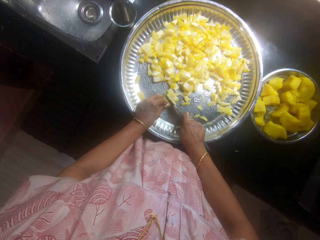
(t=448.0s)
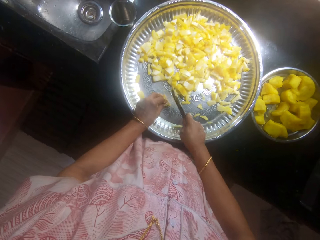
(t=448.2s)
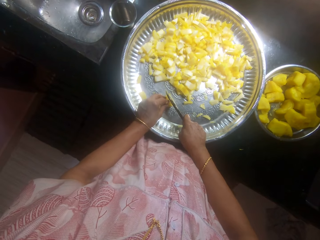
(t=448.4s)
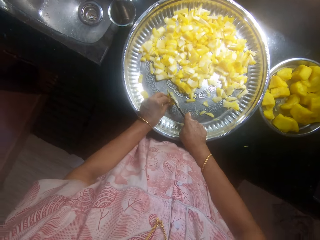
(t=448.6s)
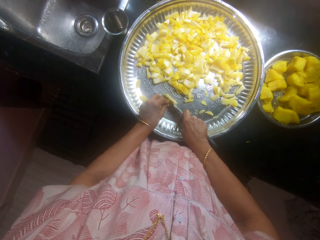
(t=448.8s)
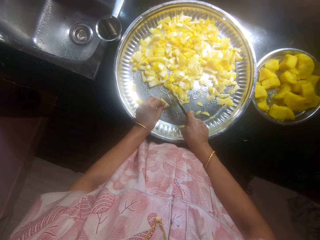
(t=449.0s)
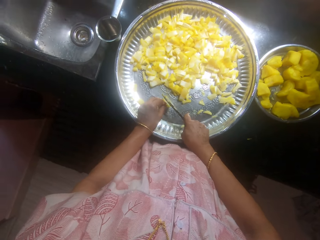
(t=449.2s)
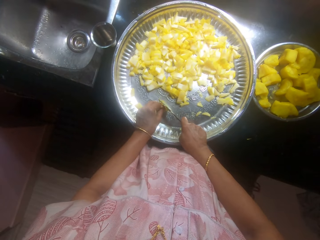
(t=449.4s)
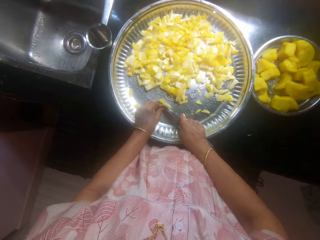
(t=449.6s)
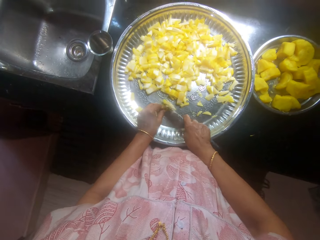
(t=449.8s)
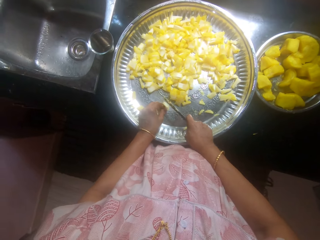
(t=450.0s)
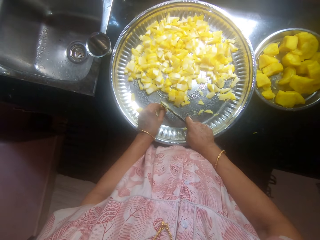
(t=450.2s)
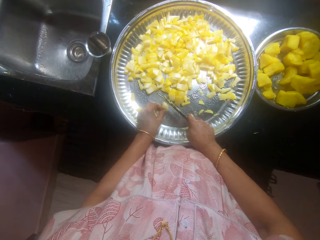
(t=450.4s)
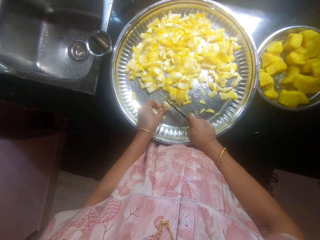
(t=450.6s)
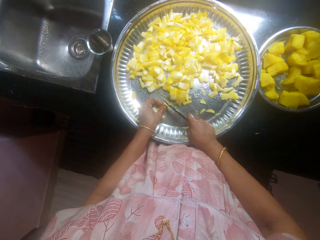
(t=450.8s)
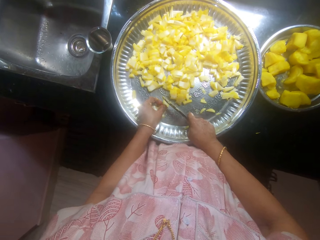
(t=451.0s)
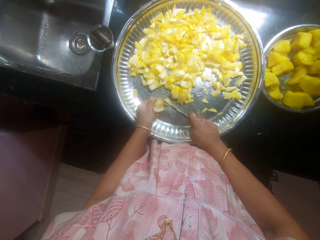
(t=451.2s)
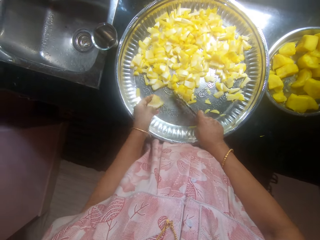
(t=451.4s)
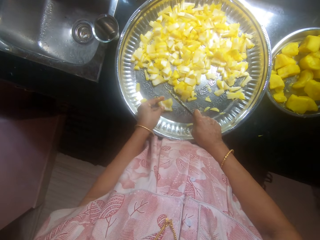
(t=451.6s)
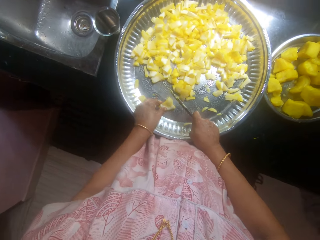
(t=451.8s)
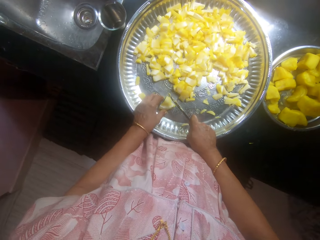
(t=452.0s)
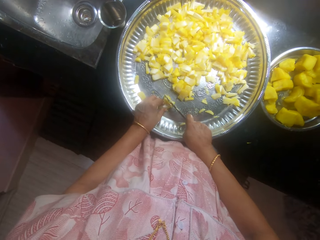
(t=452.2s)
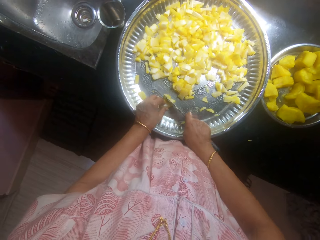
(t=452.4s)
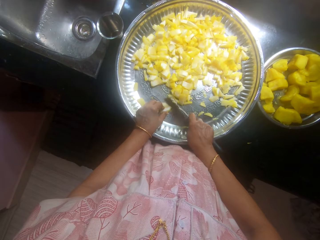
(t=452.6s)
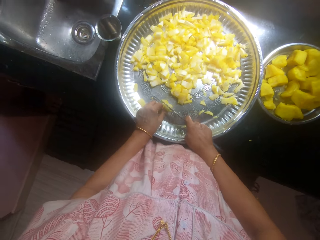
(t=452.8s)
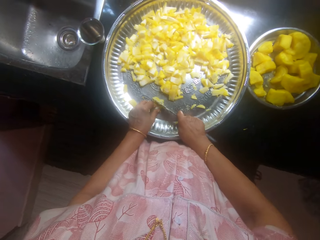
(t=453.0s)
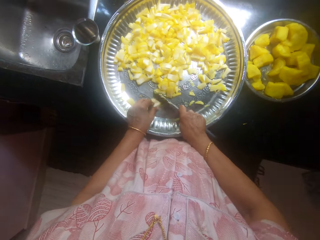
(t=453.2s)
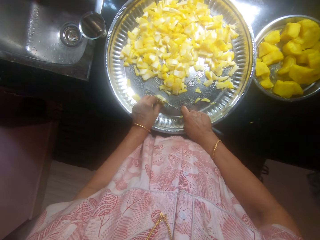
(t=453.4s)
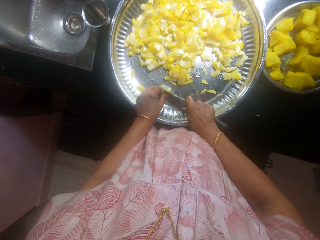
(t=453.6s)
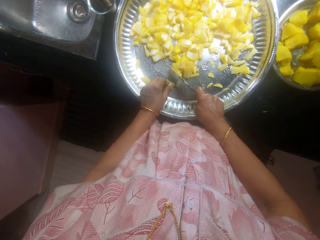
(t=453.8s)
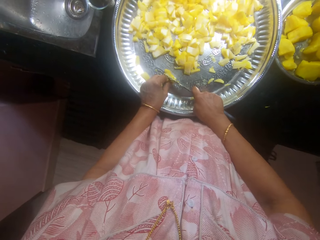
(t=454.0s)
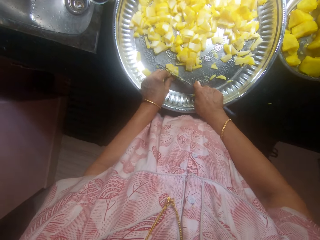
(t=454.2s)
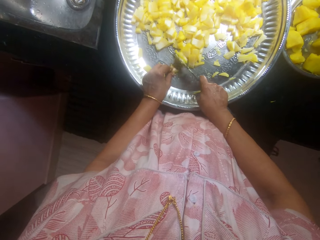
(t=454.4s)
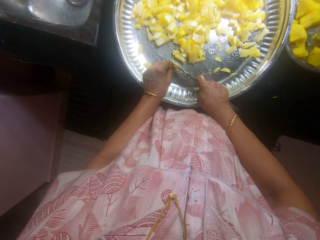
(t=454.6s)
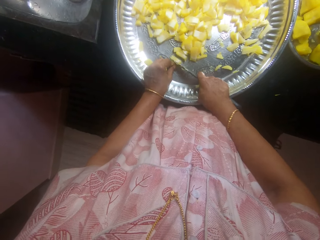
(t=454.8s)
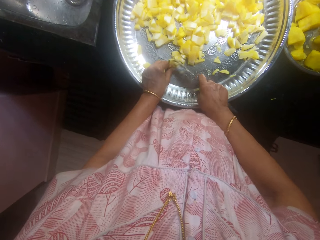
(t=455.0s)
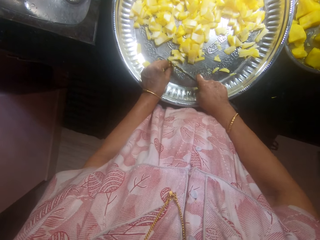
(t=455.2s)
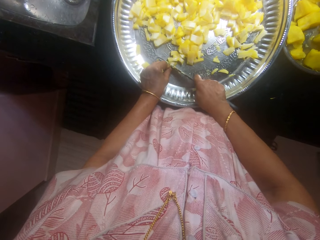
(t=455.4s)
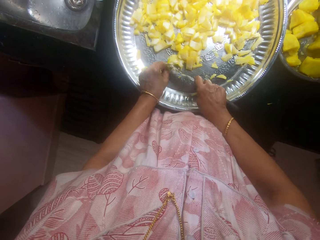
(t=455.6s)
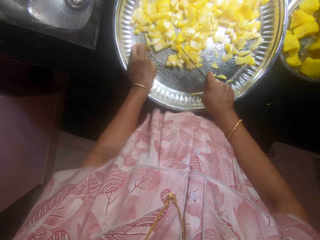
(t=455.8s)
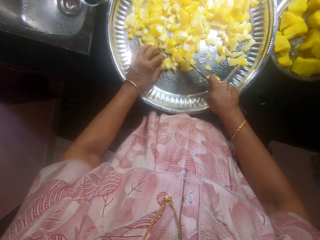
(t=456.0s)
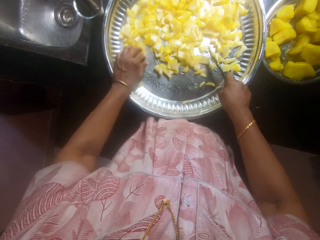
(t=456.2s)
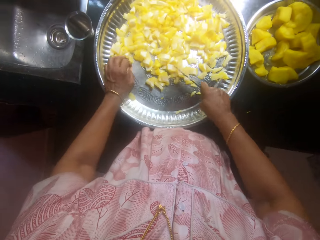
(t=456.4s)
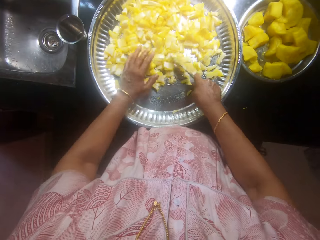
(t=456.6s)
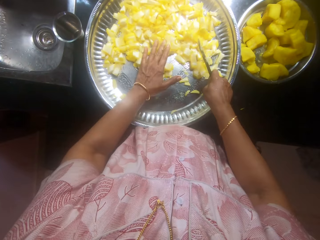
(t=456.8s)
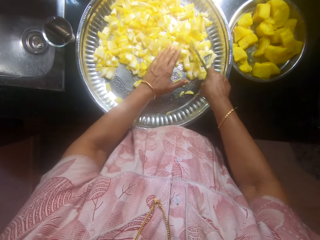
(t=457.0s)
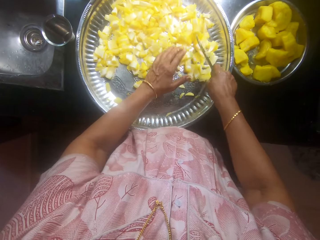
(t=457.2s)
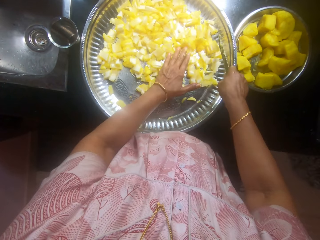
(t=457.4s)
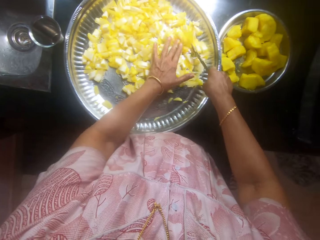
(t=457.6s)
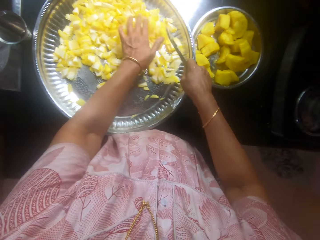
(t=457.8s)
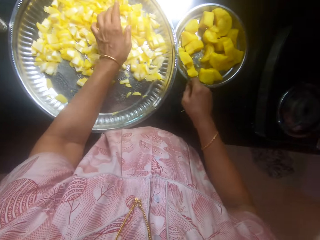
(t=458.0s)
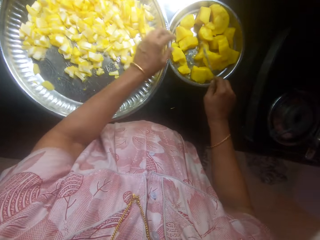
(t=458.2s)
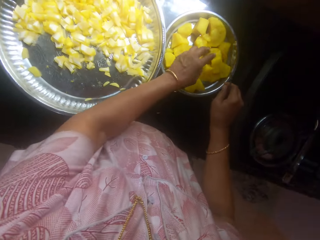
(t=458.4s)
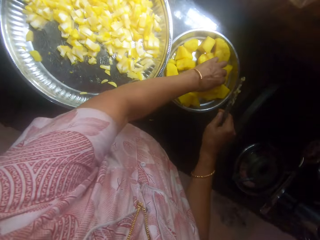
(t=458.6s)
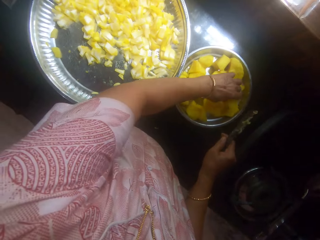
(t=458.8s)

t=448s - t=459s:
The camera wearer spreads the cassava in the tray with both hands.

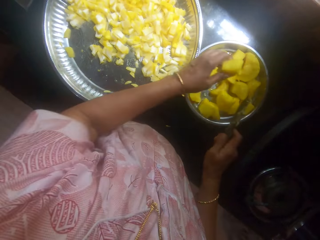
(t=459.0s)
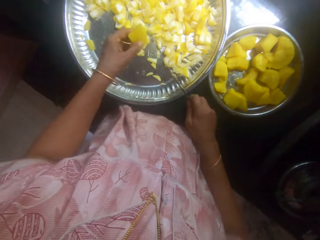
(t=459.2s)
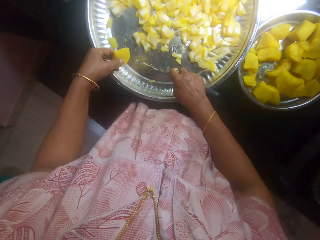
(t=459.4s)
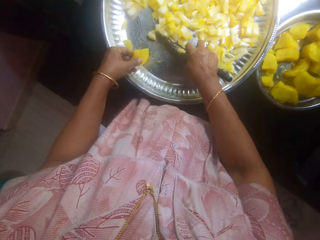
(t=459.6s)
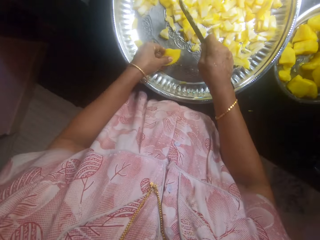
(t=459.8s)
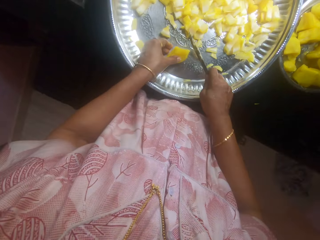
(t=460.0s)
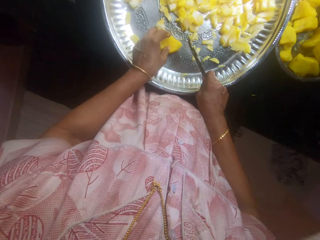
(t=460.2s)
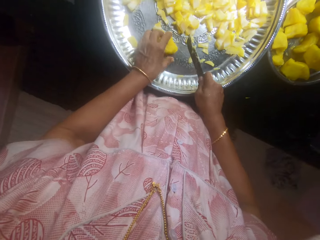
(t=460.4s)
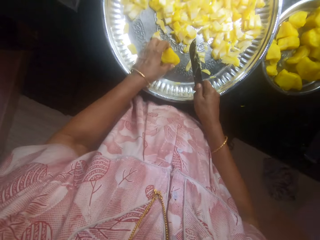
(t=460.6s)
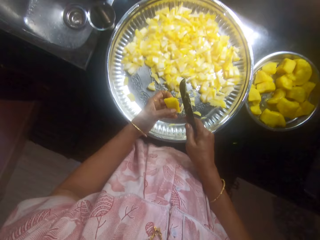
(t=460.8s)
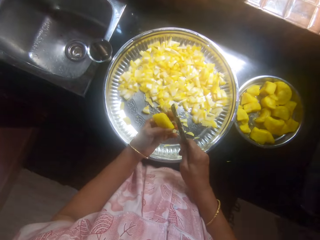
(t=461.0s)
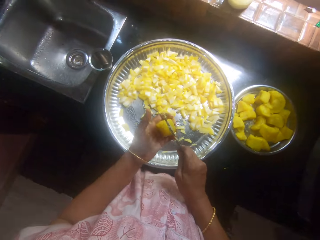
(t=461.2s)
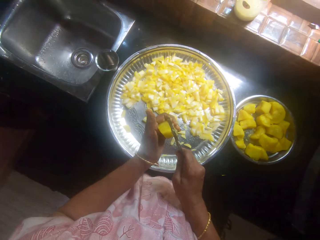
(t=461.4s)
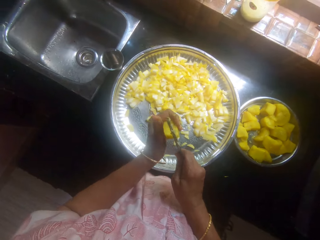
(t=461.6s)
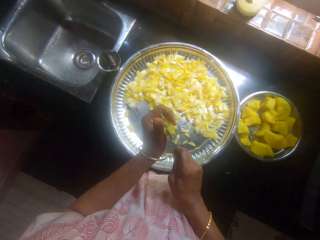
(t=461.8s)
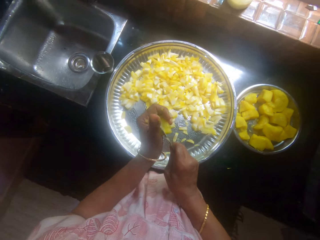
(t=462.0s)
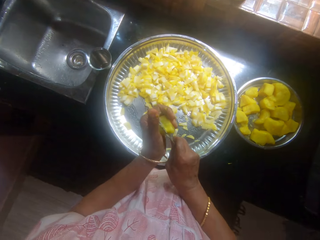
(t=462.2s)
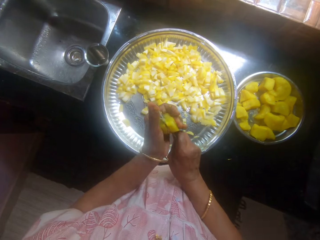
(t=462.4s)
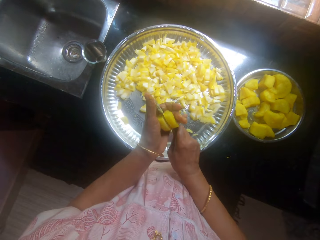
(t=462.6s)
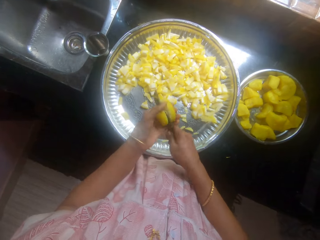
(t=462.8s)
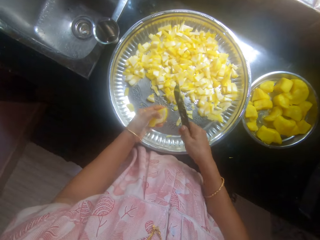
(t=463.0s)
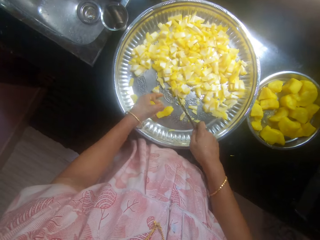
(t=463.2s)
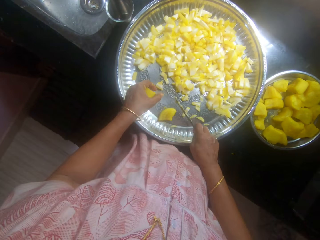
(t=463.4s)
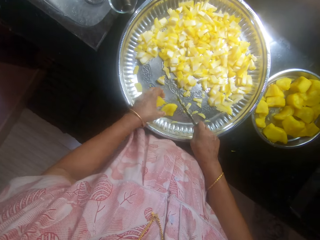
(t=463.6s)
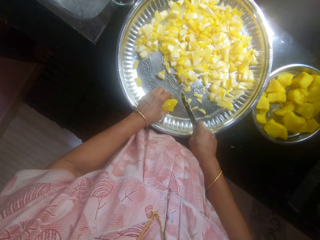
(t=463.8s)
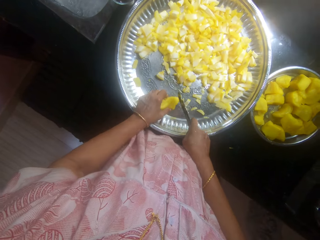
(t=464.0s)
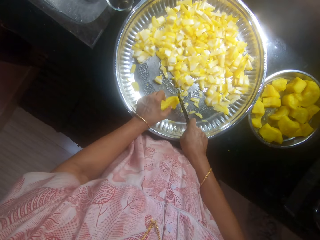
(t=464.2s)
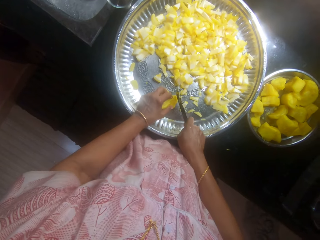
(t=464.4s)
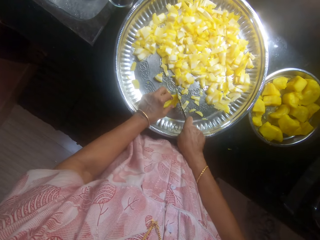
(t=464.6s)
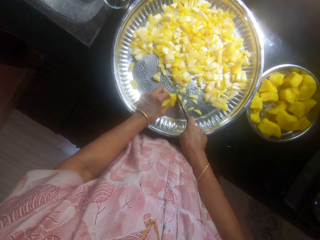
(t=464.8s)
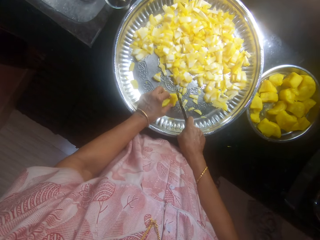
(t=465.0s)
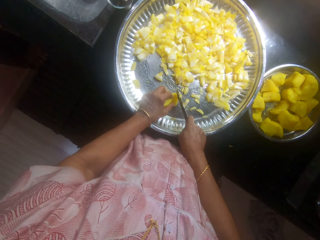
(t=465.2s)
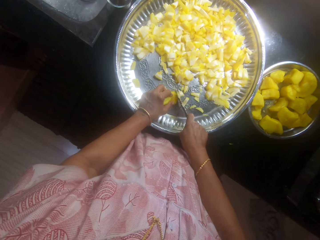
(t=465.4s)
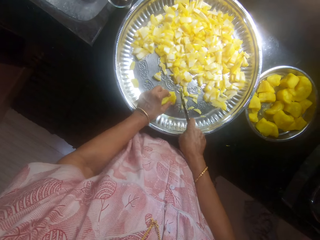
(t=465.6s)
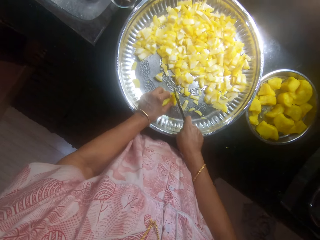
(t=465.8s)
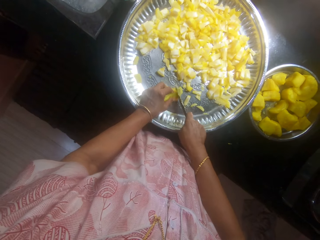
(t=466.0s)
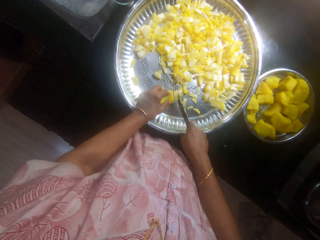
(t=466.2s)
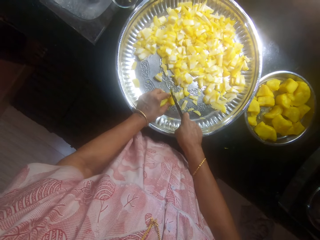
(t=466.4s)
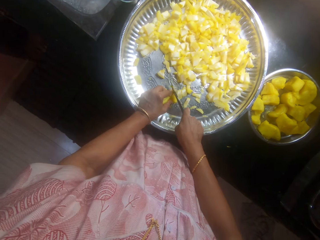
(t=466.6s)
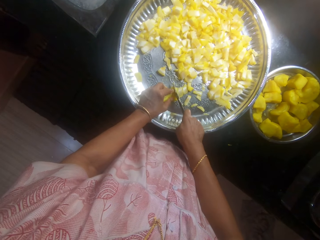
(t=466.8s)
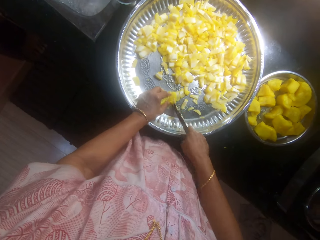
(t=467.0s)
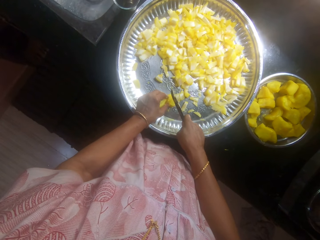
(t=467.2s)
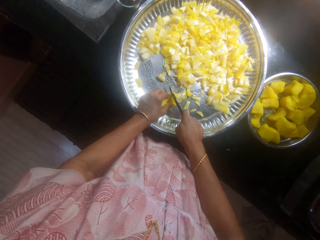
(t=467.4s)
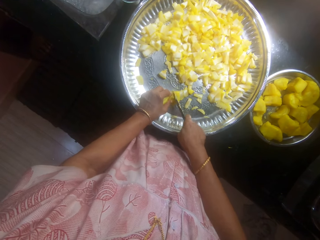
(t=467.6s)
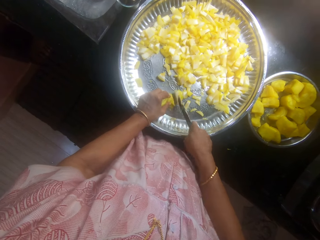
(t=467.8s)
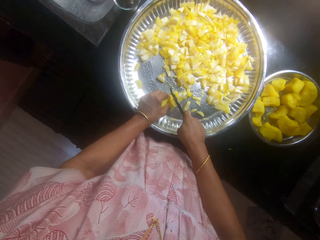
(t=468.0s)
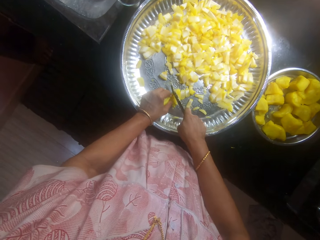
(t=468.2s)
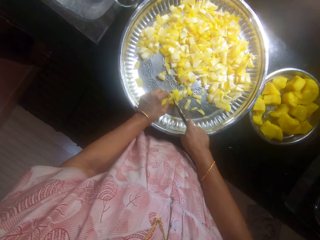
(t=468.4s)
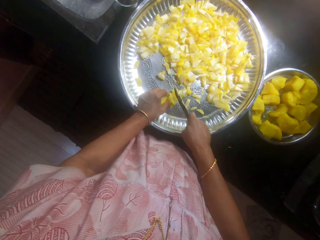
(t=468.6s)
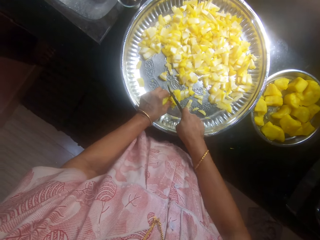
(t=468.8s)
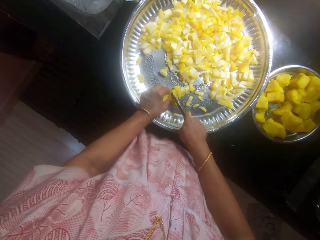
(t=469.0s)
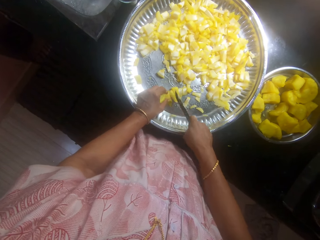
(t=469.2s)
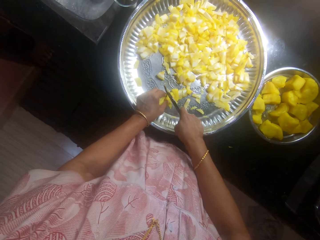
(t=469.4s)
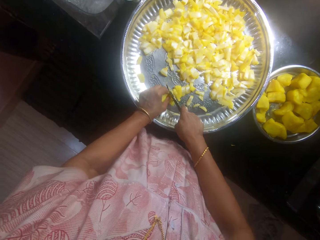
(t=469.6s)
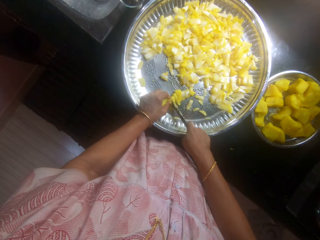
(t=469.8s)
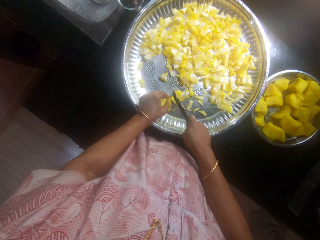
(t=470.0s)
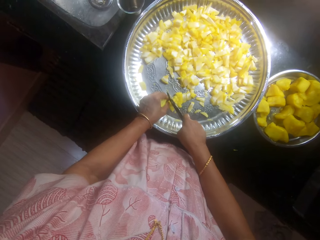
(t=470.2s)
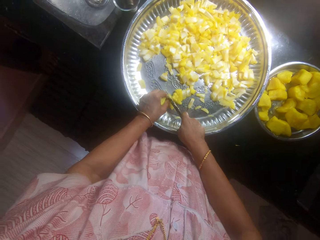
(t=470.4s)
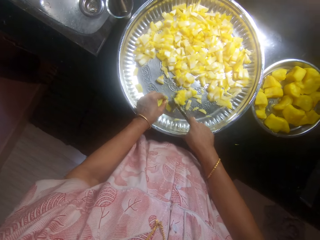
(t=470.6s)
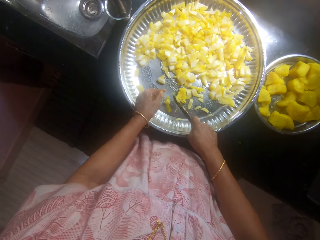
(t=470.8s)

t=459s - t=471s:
The camera wearer picks cassava or a potato from a plate with the left hand. They push the cassava with a knife in the tray. They divide the potato into two. They hold the cassava with the left hand. They slice the cassava with the knife. They drop the cassava in the tray. They slice the cassava with the knife.
